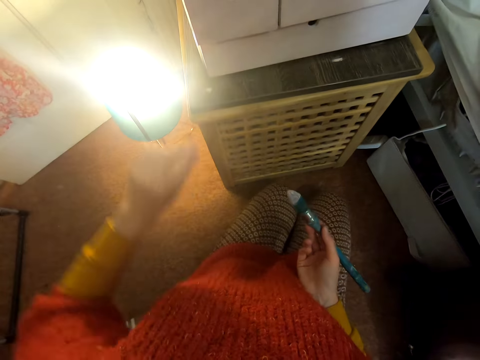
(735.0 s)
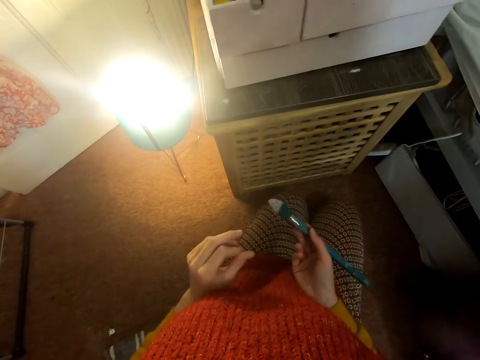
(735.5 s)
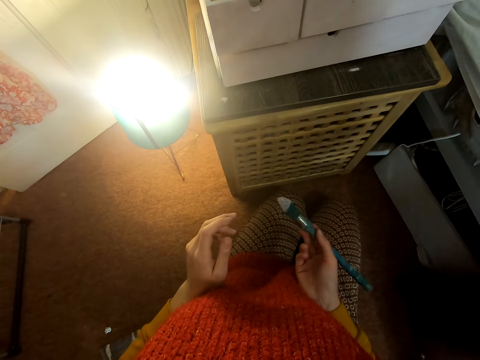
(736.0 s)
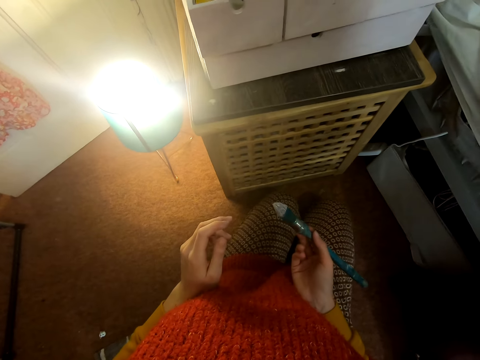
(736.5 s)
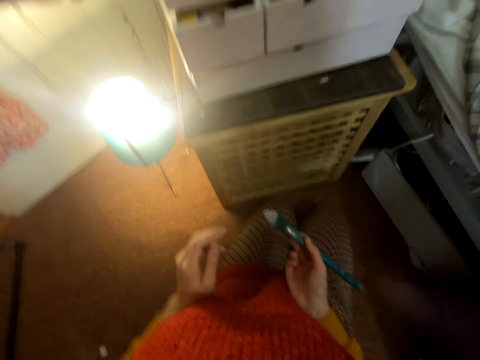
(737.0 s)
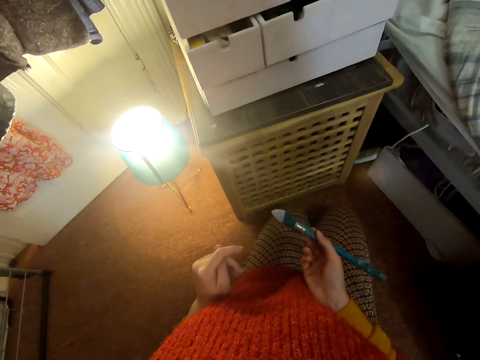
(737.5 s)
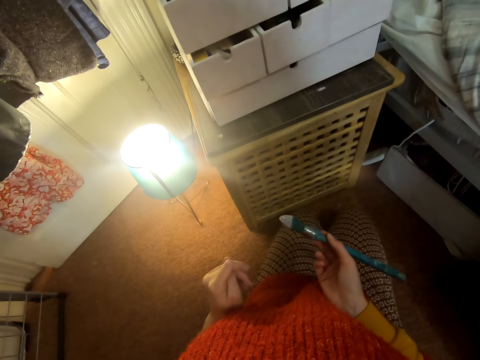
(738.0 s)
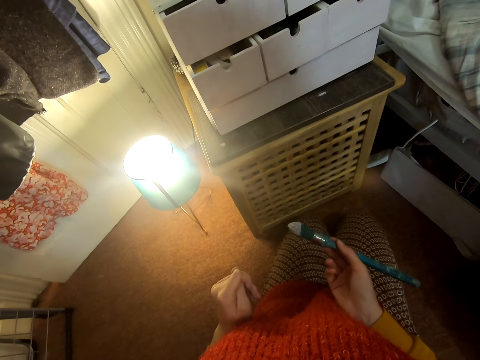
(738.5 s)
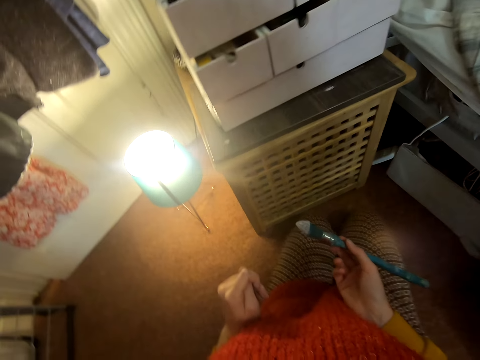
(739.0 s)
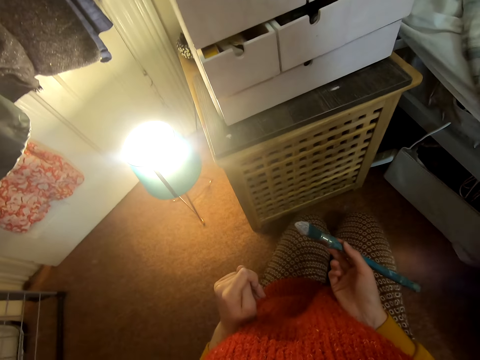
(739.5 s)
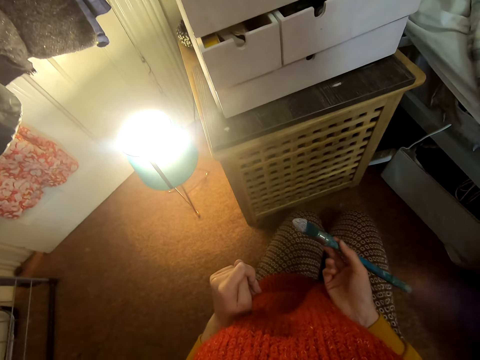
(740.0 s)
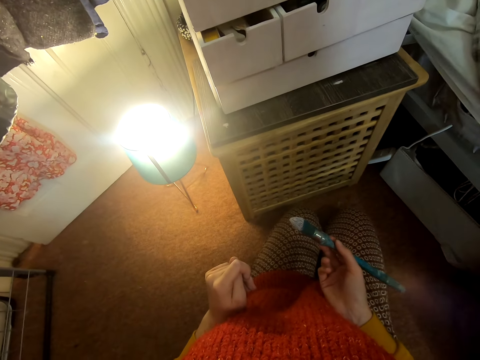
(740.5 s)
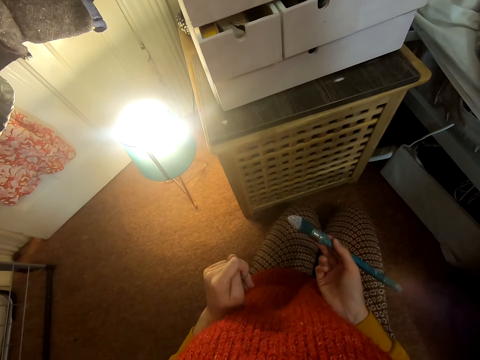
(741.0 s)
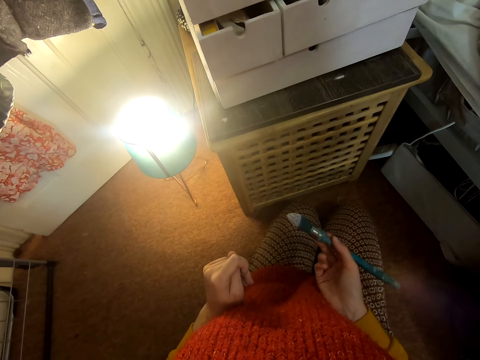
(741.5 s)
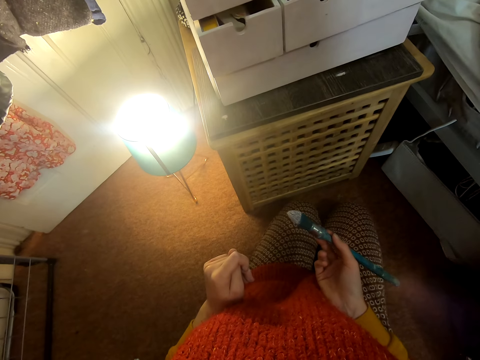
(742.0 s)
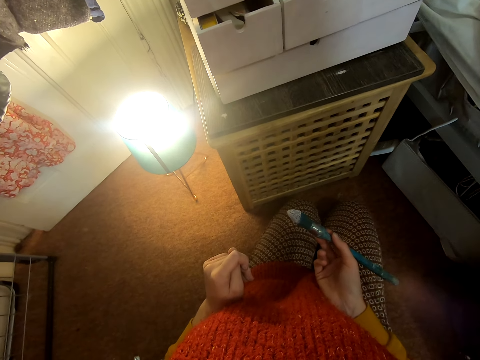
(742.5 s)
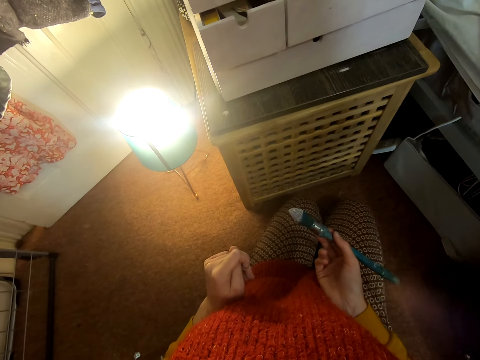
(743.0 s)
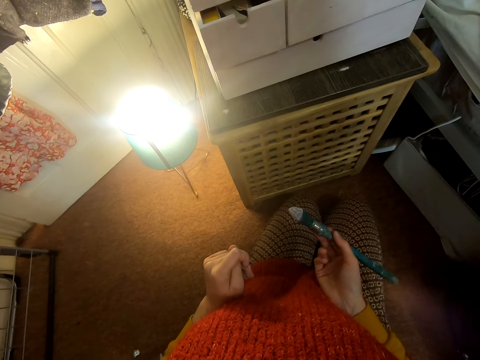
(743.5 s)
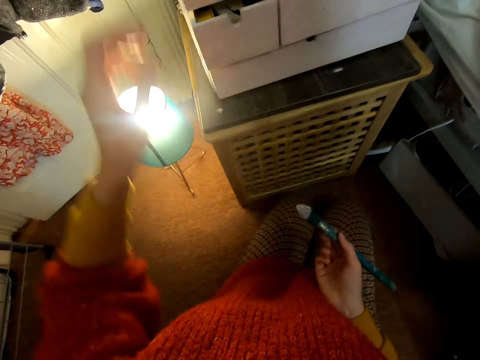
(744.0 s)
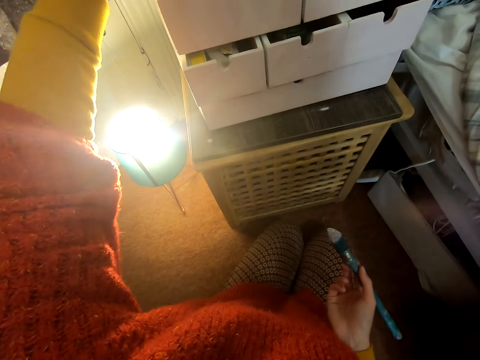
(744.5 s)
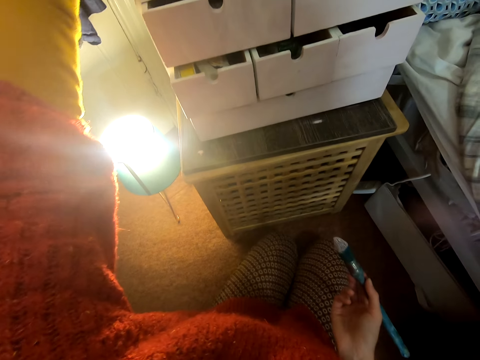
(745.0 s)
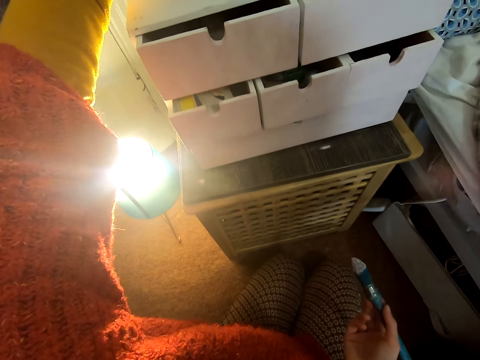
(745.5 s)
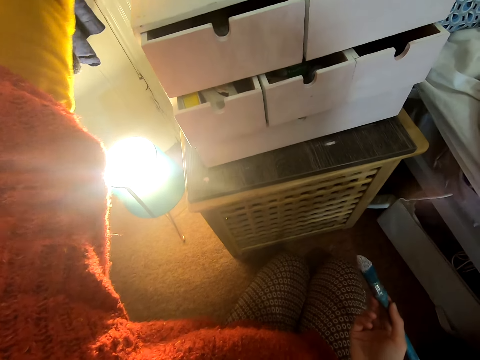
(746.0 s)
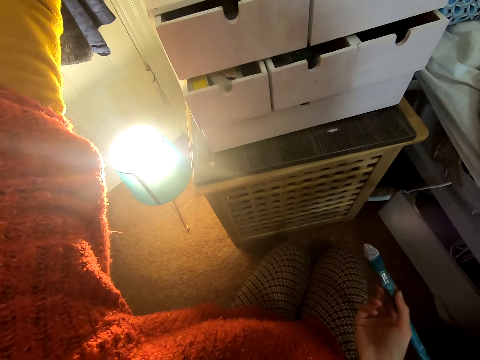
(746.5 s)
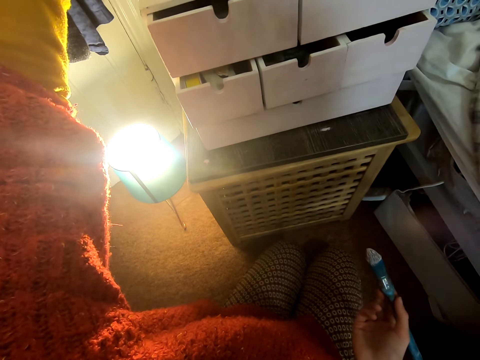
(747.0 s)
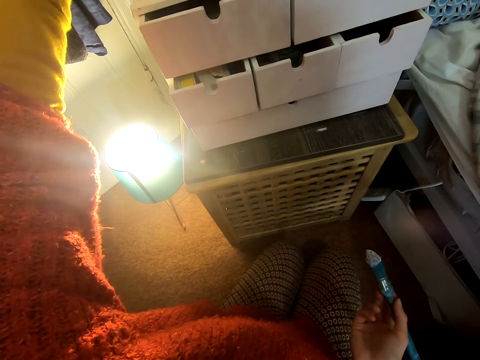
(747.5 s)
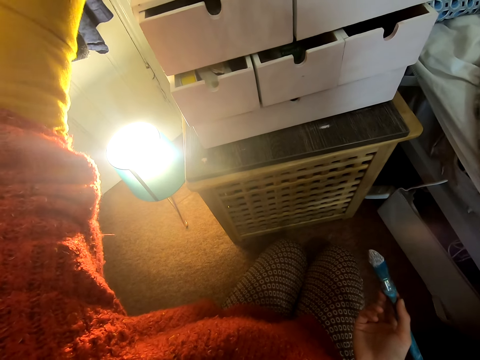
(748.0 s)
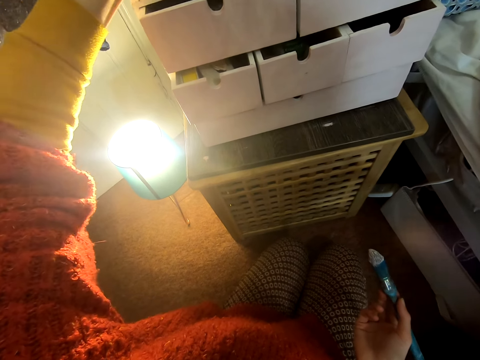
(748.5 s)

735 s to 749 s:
The camera wearer moves the left hand. They look at the chest of drawers or cabinet. They lift the left hand and touch the chest of drawers. They do something on the cabinet.

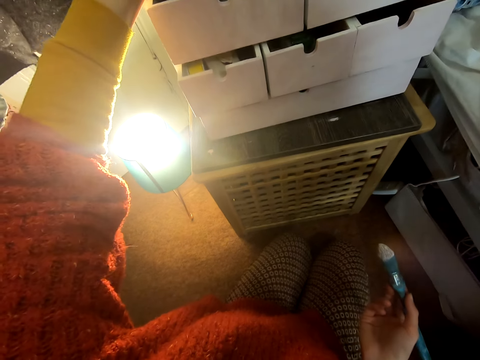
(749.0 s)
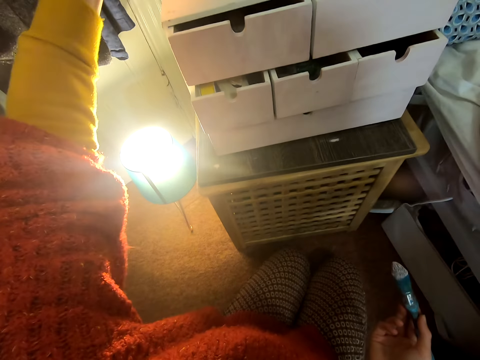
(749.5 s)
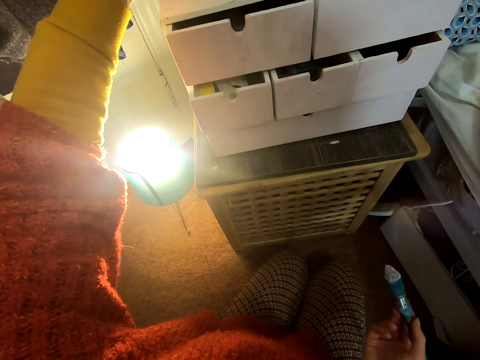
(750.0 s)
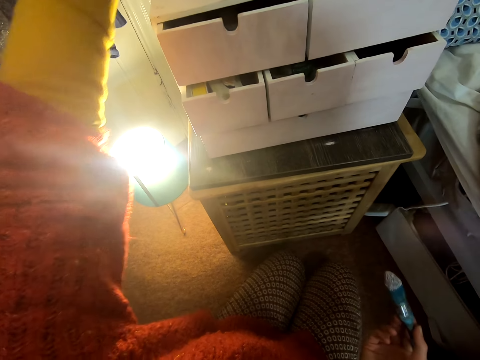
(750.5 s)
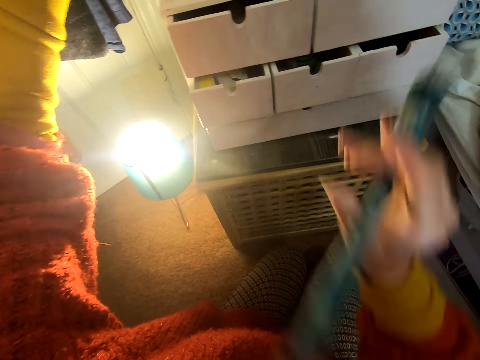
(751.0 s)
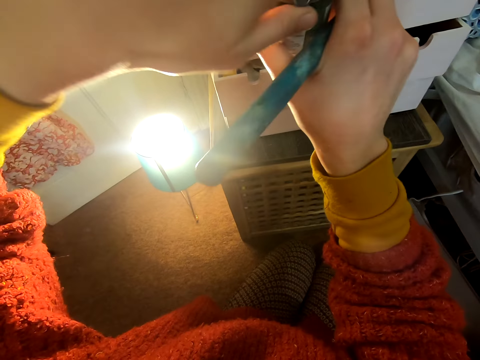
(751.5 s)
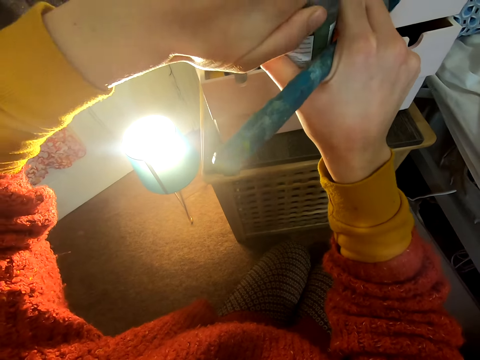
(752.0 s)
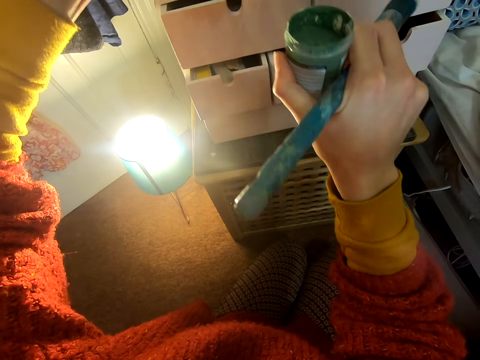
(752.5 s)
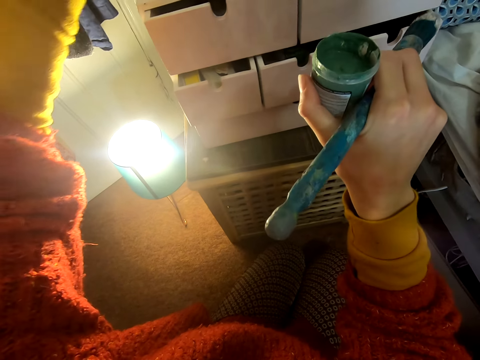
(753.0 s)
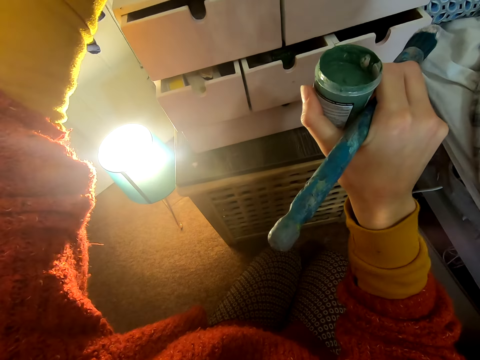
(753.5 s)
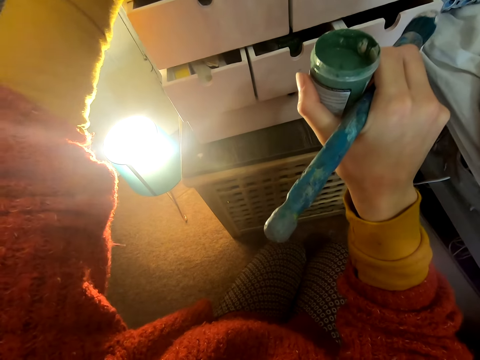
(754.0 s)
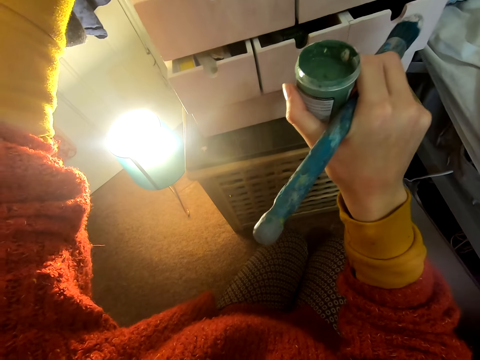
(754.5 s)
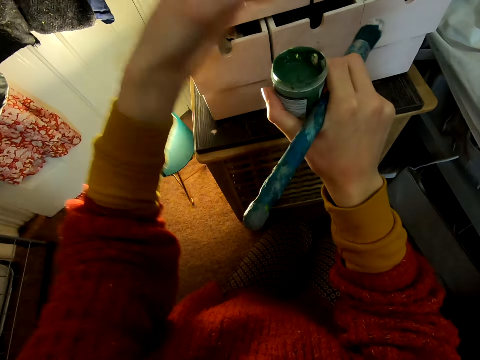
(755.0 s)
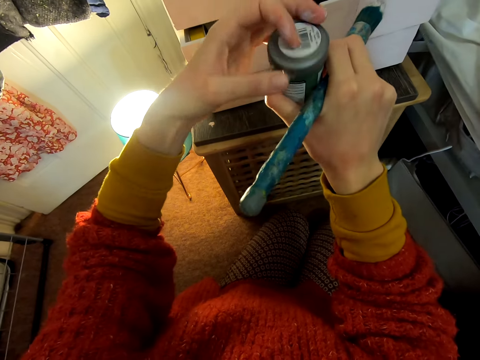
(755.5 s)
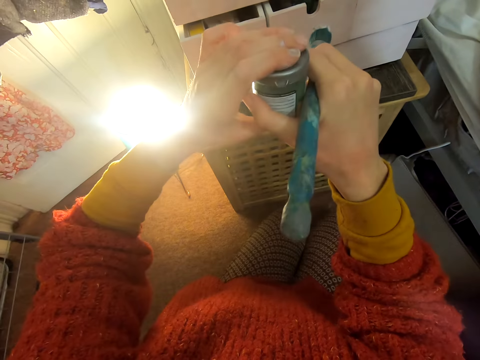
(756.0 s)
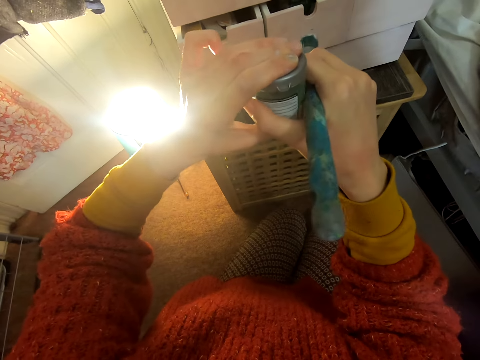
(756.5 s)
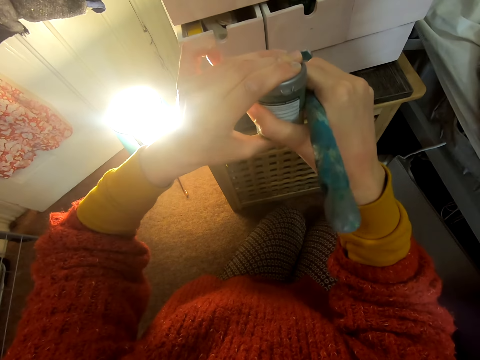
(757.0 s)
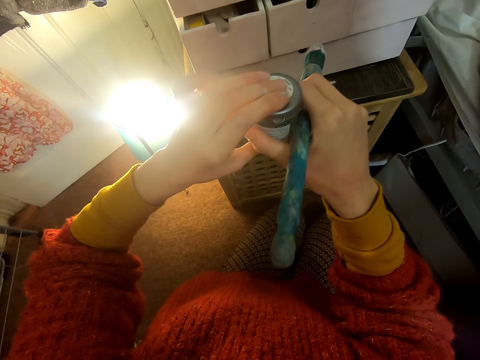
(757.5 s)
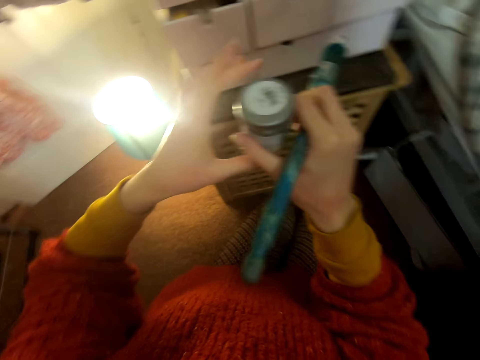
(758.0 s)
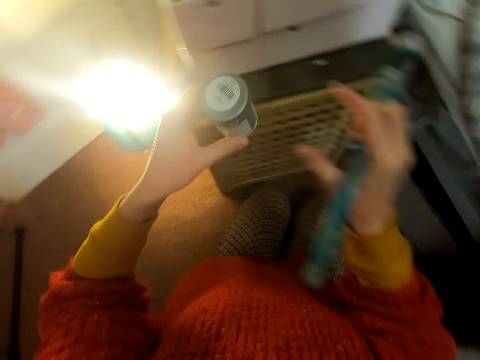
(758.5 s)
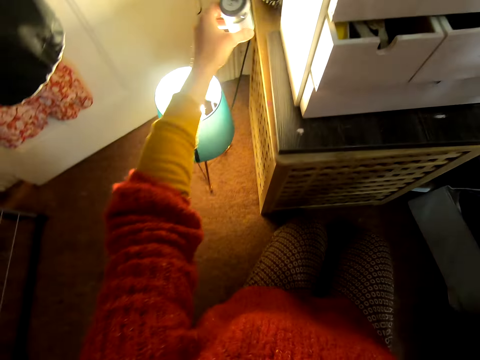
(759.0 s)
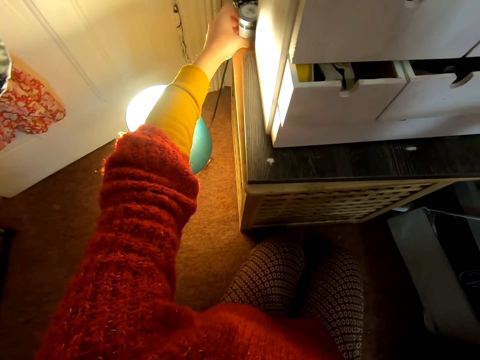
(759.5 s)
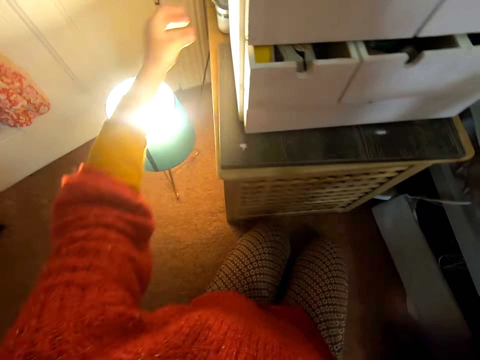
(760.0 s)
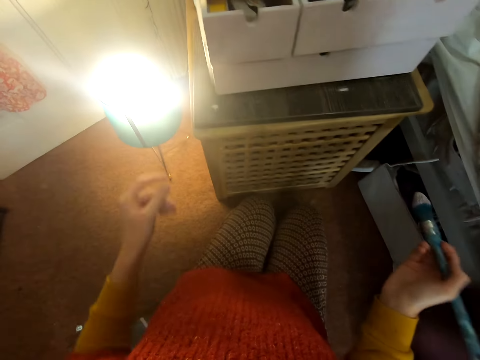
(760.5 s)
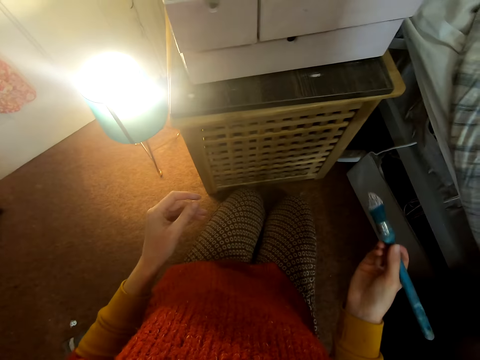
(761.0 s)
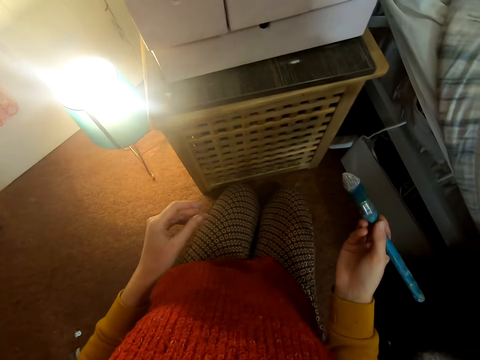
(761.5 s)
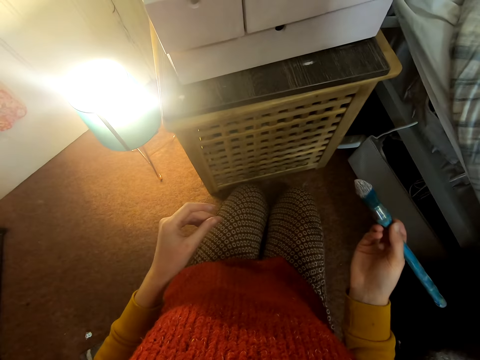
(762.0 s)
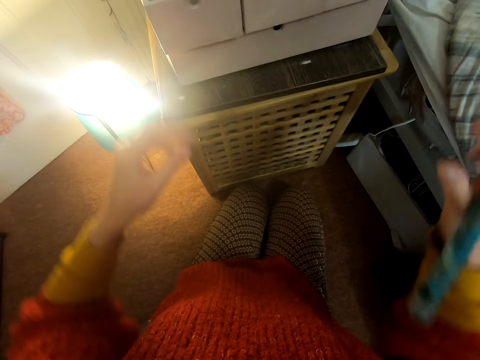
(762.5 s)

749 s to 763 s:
The camera wearer lifts the right hand. They open the paint tin. They place the lid on top of the chest of drawers. They lift the lid. They close the paint tin. They move the tin. They put the paint tin on the table. They pull back the left hand. They look at the chest of drawers.
